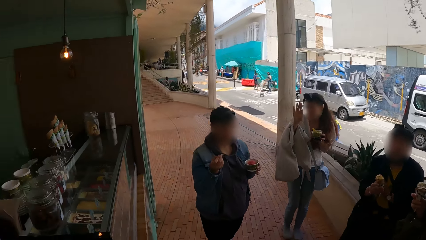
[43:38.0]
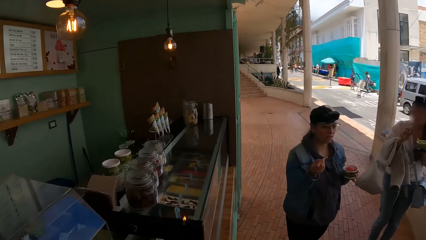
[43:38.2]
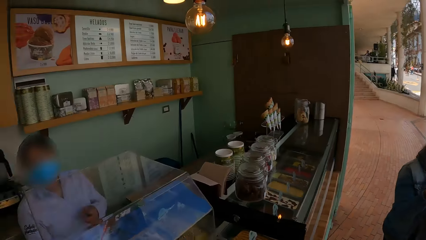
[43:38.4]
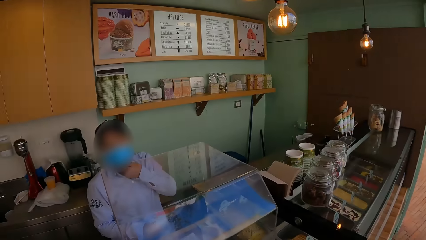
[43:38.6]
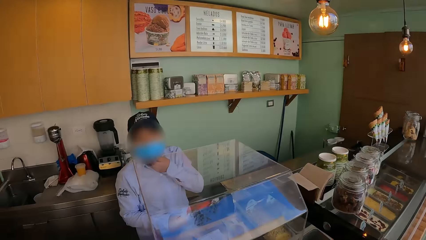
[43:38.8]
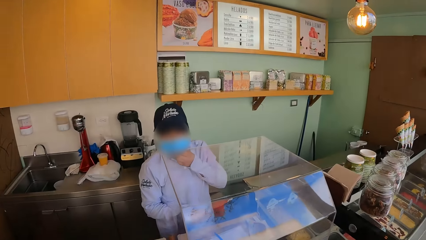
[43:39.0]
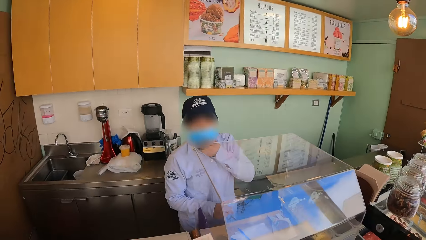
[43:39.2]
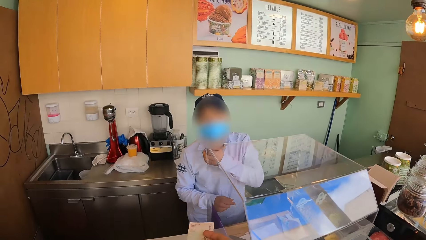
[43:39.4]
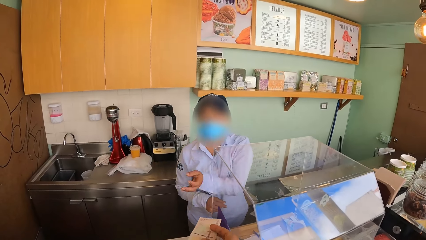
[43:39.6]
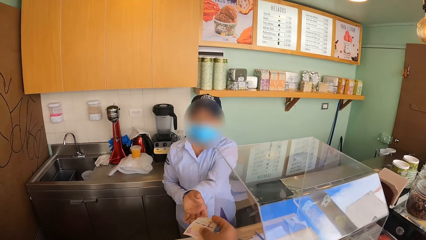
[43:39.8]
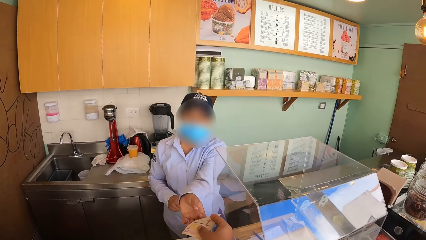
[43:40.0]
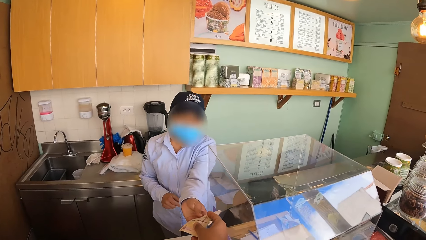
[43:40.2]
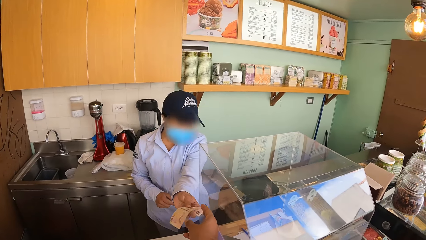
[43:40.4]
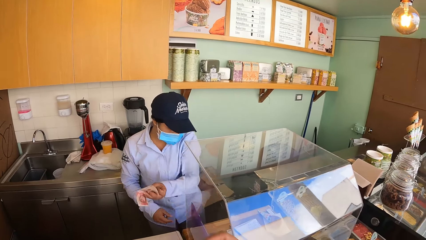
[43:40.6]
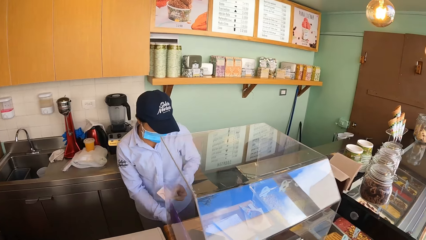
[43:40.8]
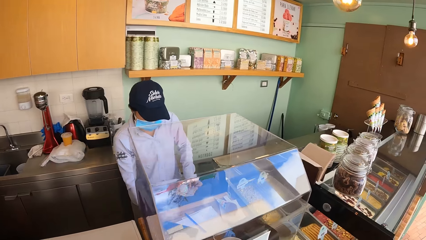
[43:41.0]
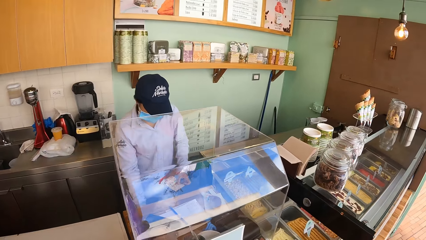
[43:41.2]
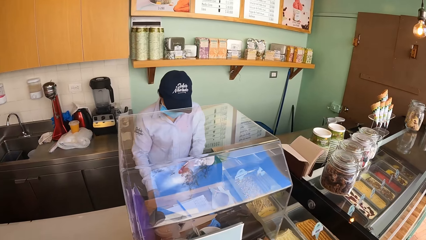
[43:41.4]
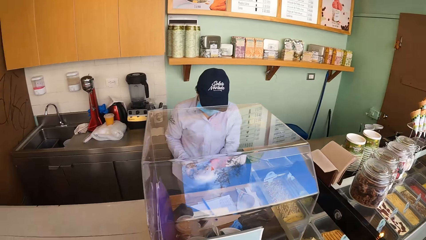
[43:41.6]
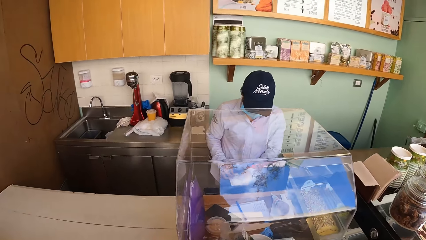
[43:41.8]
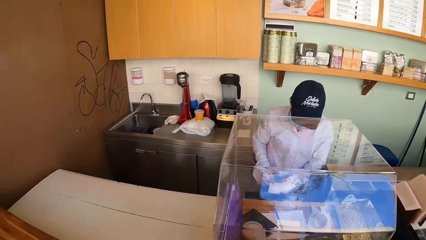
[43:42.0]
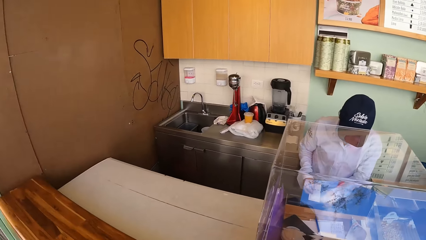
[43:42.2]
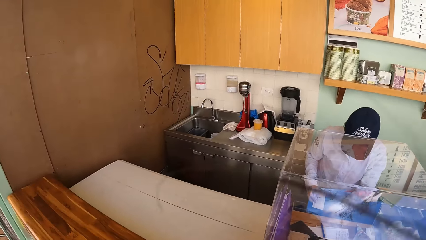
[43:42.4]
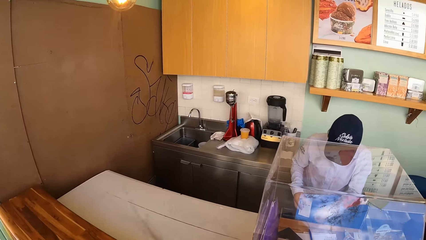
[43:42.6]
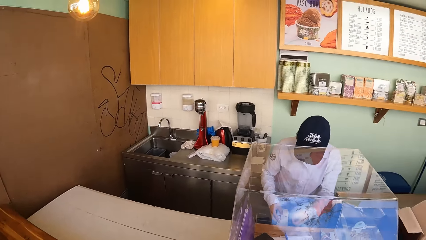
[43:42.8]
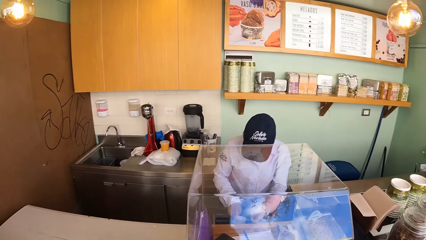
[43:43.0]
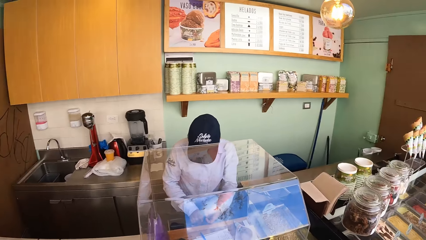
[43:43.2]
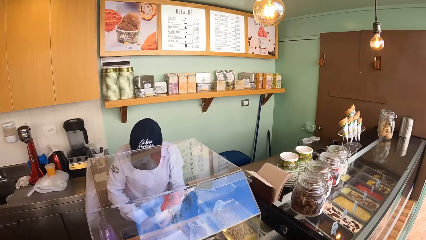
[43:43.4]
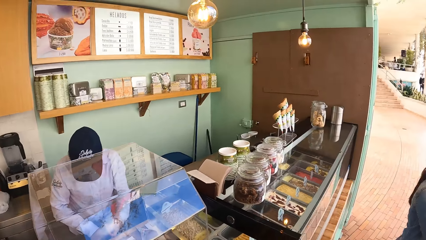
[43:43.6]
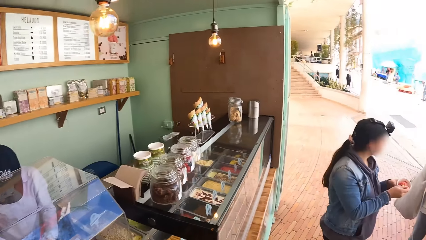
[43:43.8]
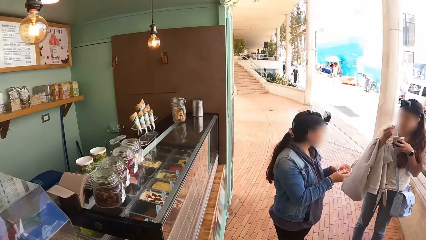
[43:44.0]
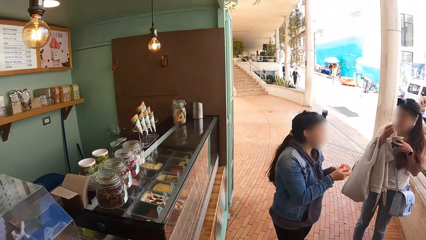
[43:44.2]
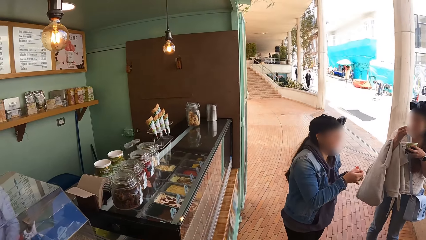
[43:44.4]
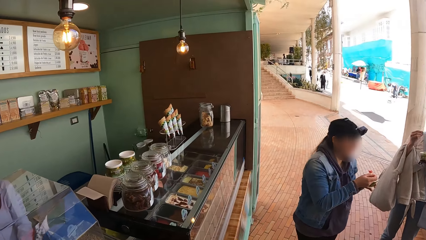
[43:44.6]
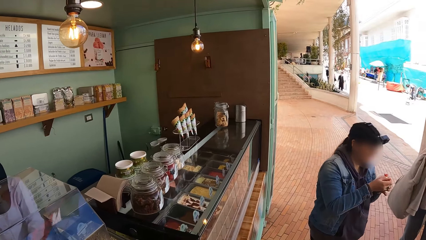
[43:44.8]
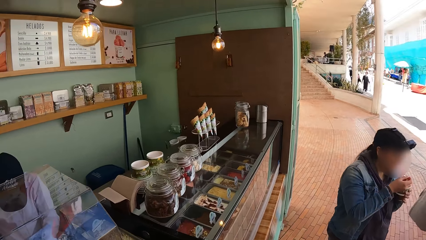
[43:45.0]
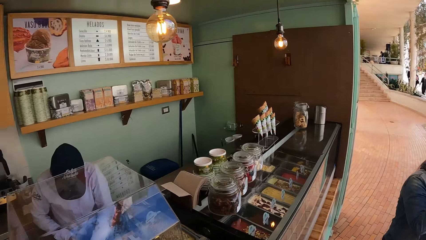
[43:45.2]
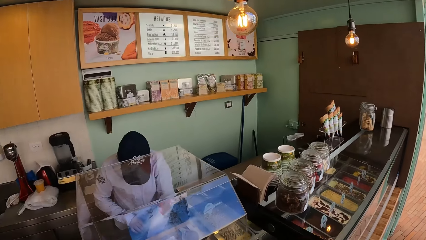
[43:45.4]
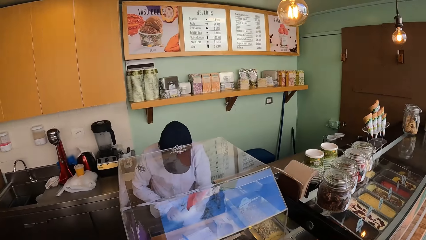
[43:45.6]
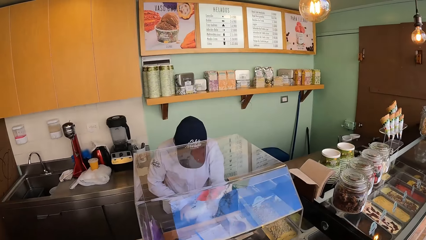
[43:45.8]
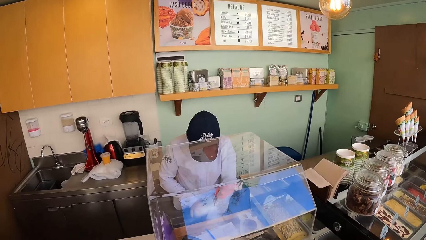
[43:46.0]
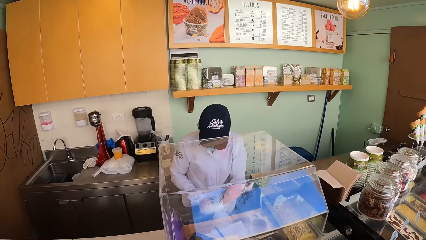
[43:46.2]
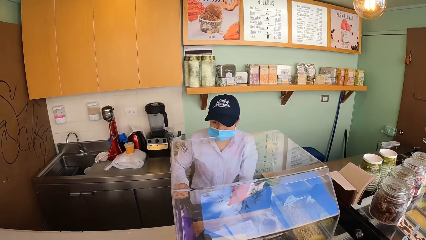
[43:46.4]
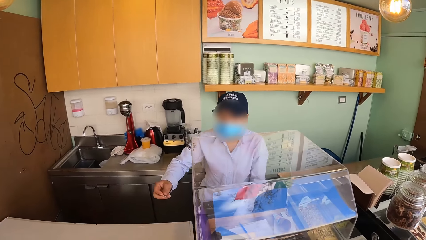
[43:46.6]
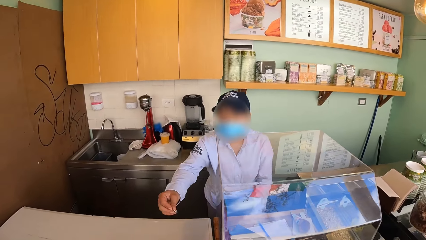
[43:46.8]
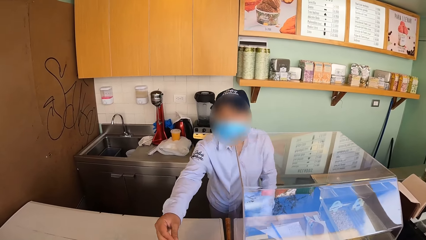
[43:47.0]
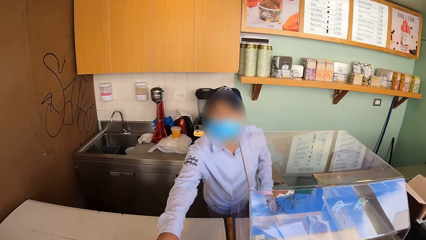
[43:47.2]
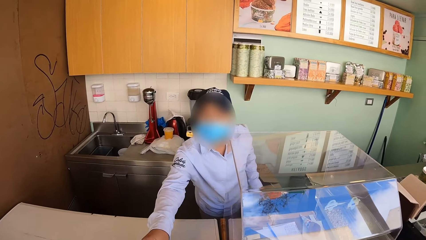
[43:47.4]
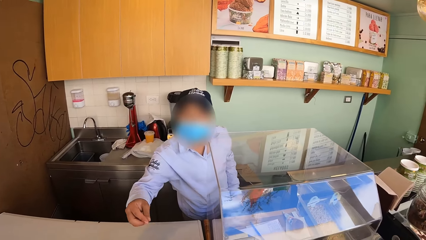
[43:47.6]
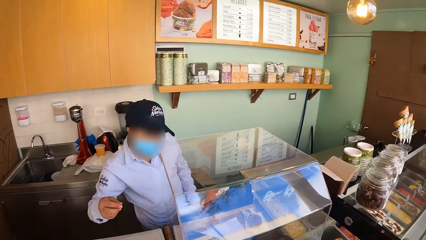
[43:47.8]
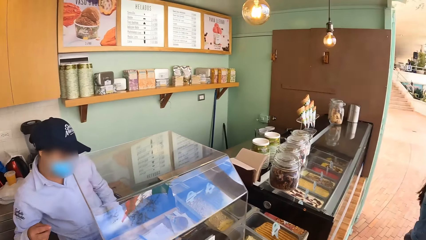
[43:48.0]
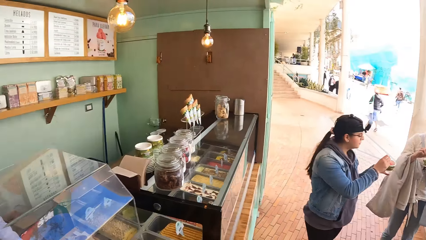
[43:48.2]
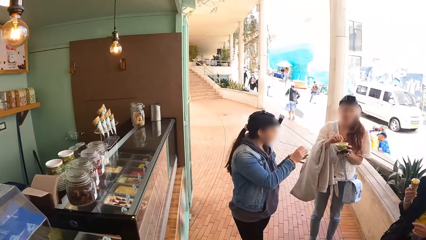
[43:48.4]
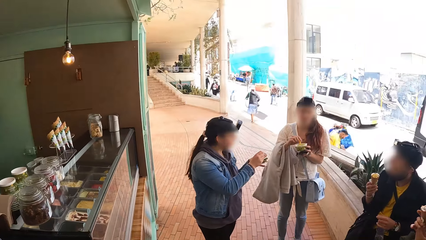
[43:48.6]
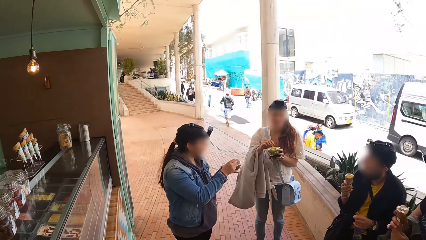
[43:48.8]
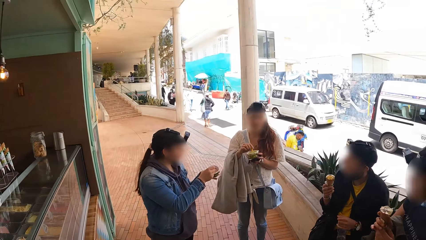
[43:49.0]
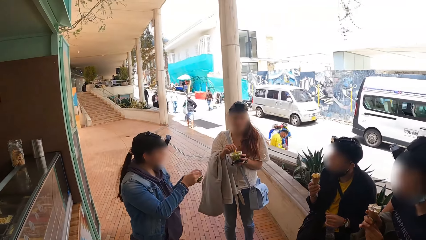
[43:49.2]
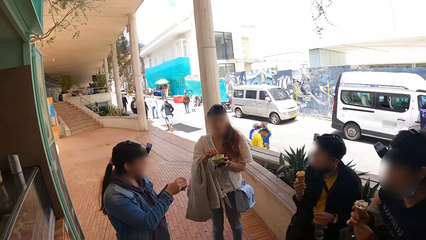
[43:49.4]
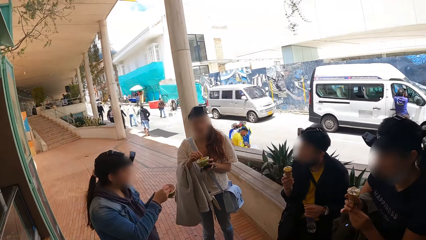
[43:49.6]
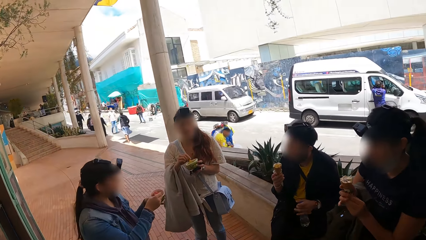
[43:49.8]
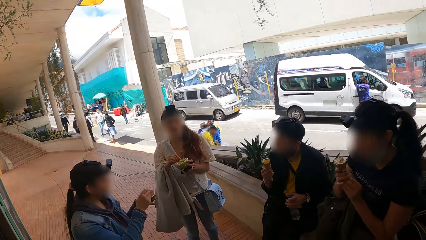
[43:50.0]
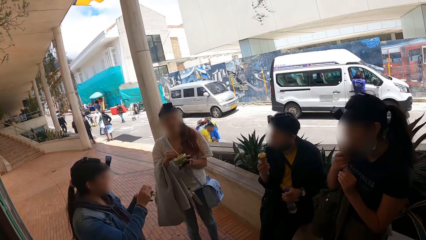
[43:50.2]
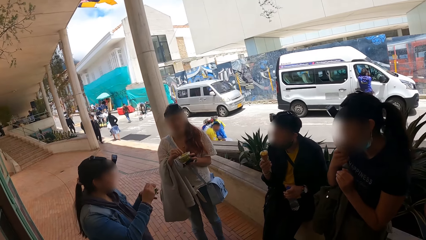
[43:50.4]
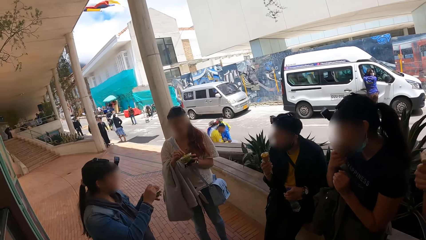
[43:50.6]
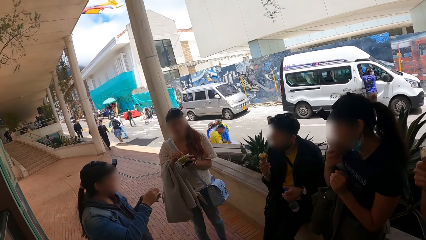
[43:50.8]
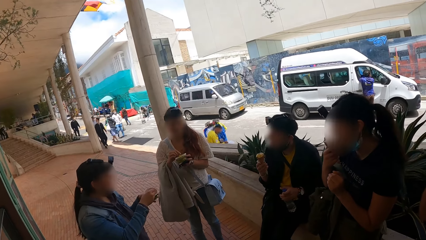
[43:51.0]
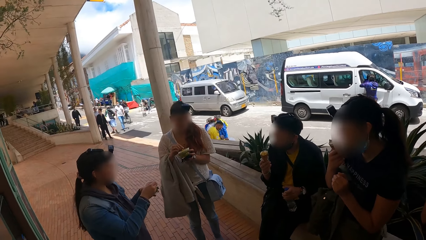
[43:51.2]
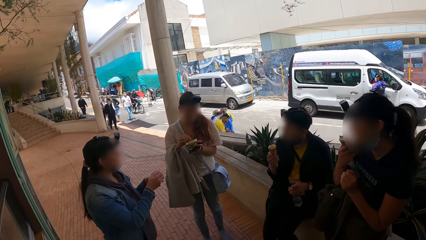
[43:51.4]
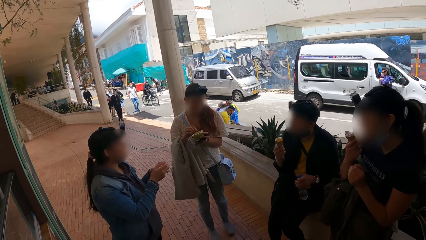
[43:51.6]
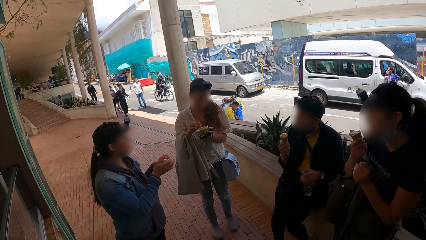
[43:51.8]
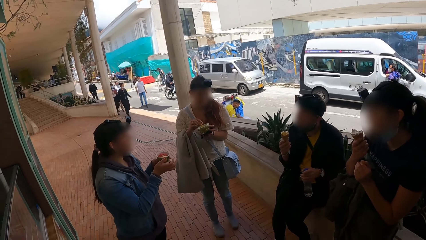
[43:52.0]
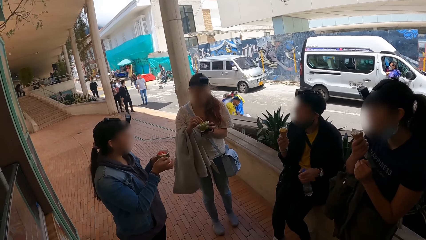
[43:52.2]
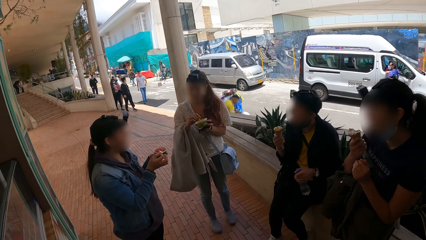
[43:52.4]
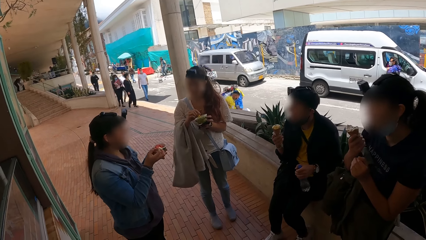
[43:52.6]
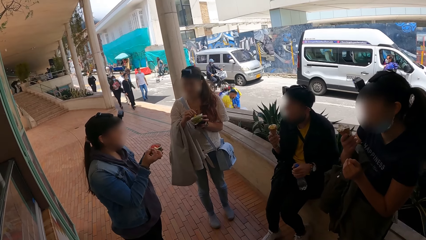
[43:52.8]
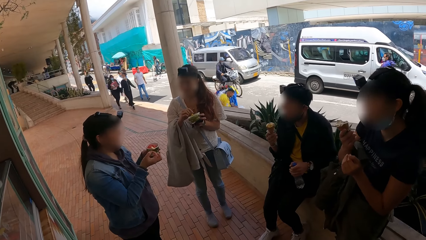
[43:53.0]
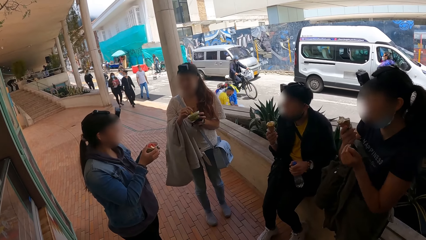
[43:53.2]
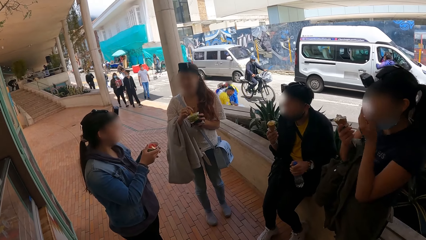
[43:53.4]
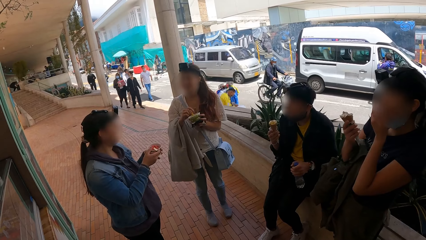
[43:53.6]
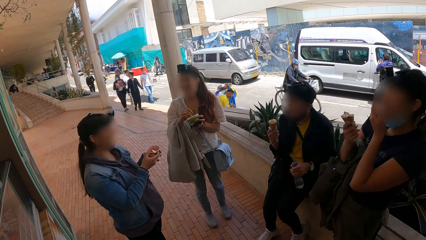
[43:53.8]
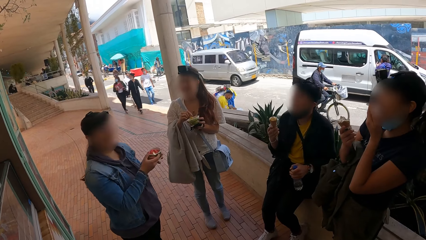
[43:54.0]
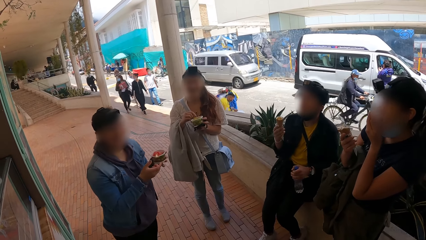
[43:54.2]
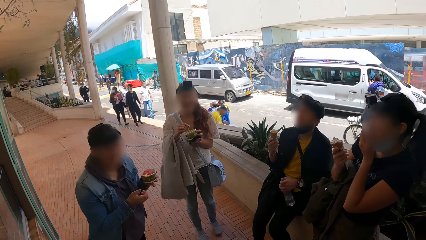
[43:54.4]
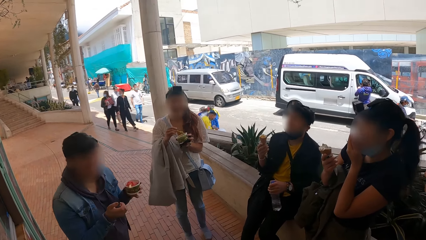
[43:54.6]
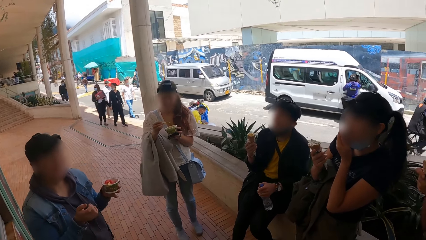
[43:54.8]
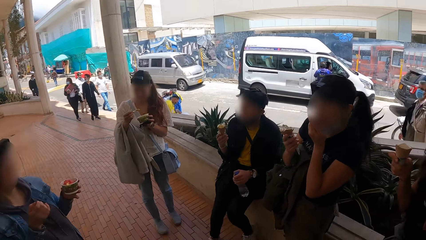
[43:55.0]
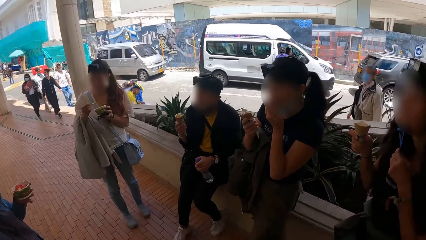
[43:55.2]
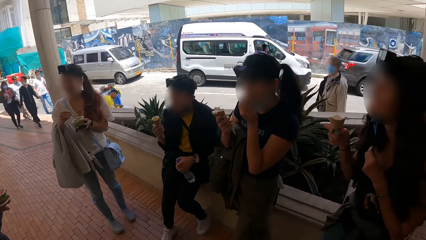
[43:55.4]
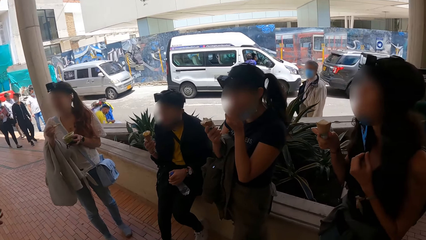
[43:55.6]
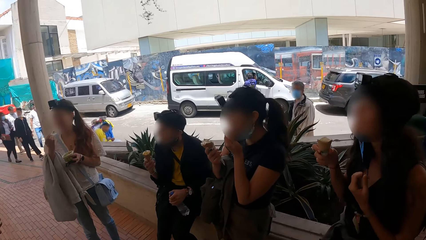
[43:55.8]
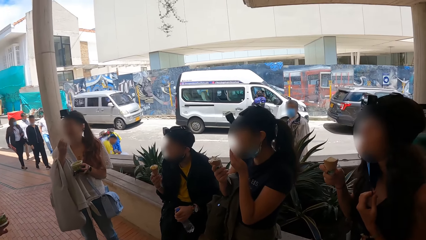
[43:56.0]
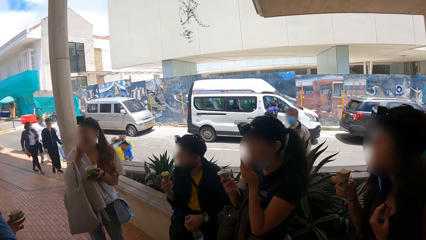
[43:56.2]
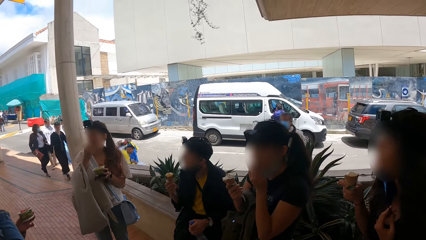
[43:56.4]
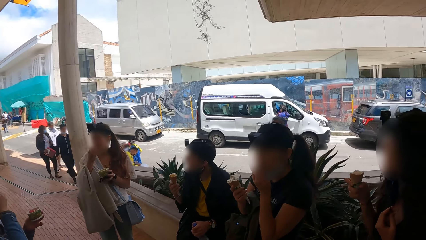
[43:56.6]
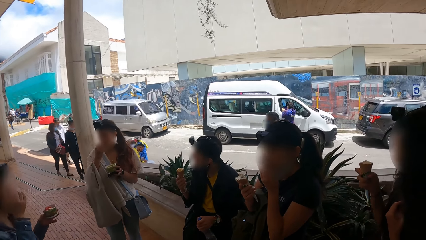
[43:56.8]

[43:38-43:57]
The camera wearer looks at a person over the counter. They hand the person a note. They look around. The person hands coins to the camera wearer. The camera wearer turns back. They looked around.
